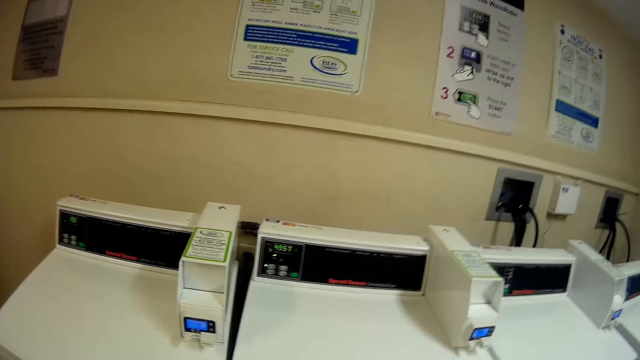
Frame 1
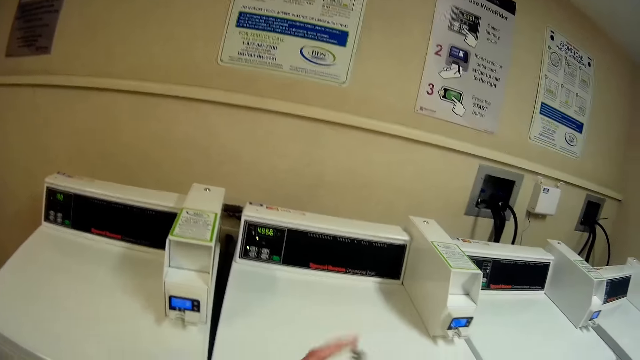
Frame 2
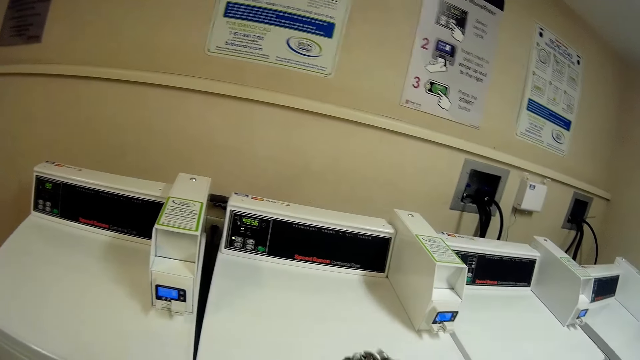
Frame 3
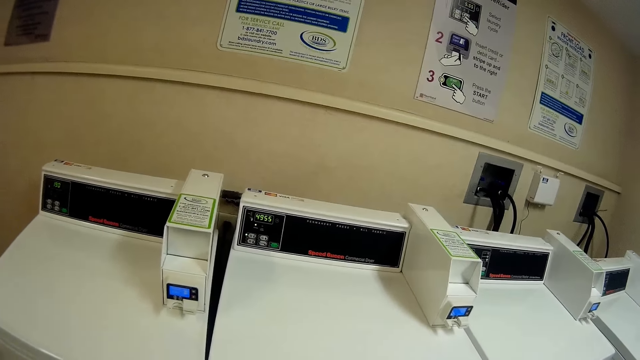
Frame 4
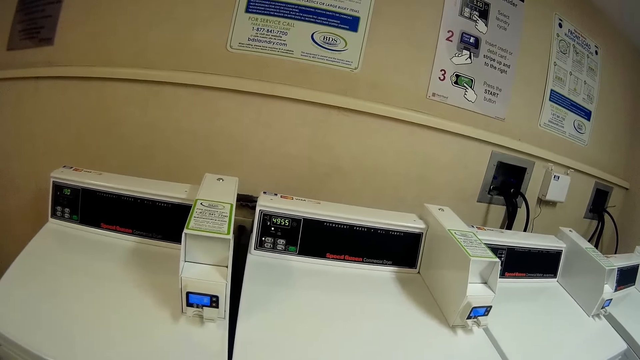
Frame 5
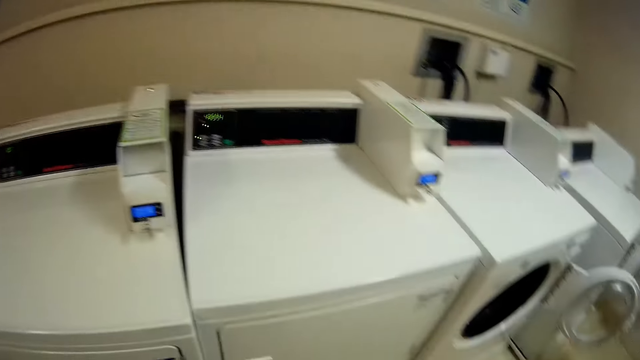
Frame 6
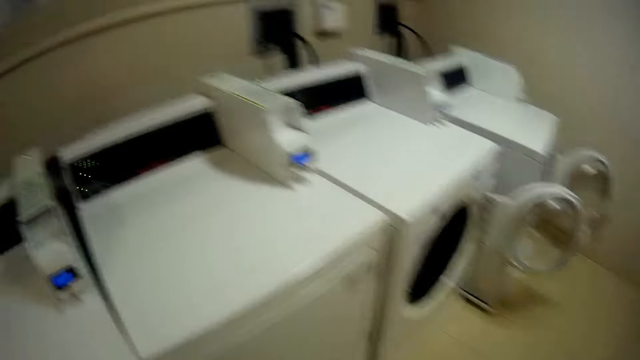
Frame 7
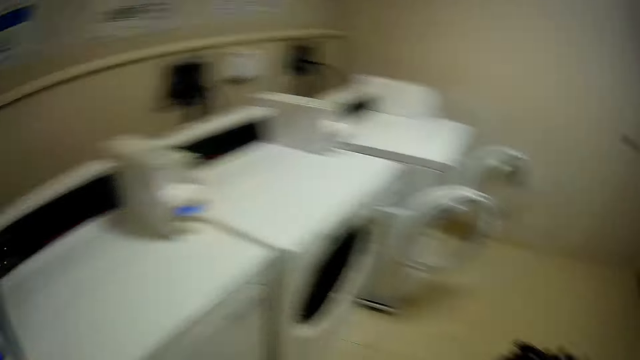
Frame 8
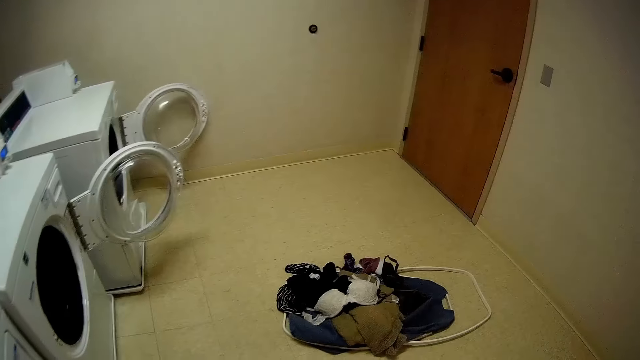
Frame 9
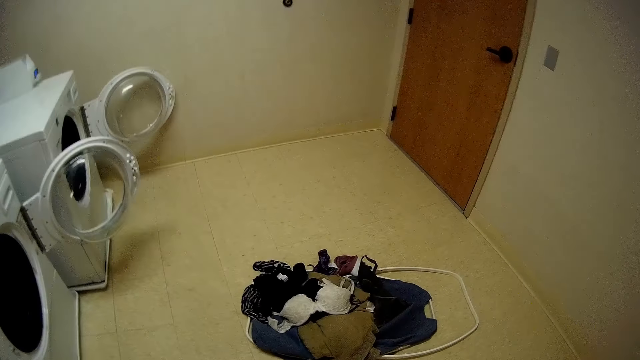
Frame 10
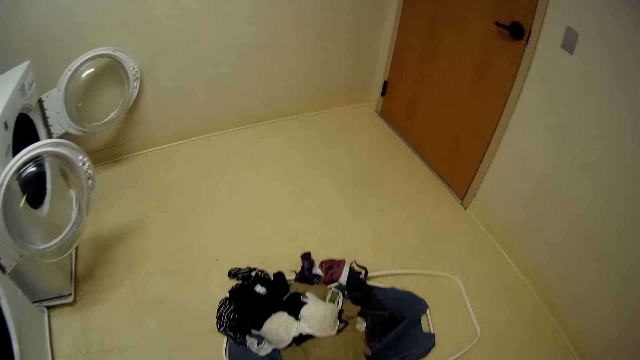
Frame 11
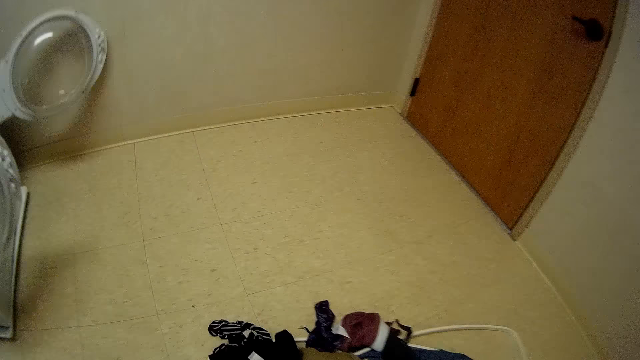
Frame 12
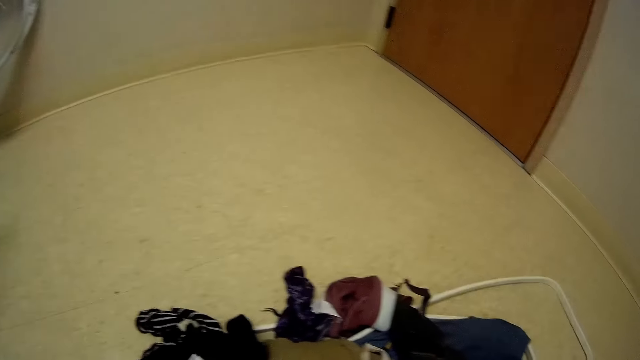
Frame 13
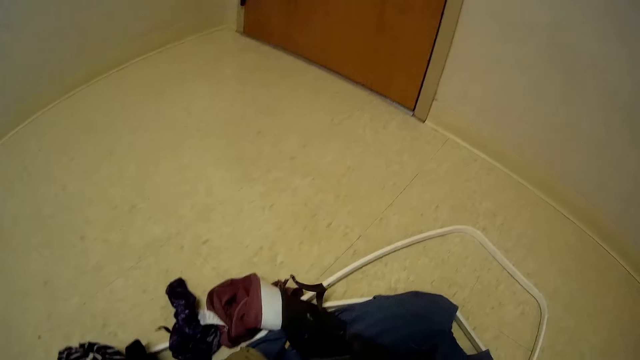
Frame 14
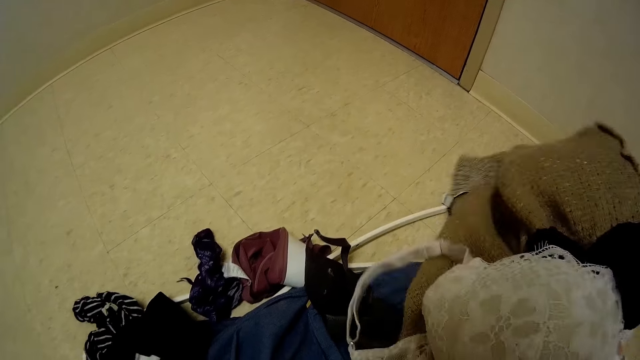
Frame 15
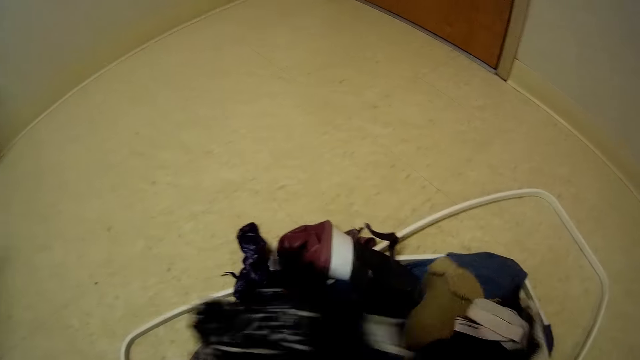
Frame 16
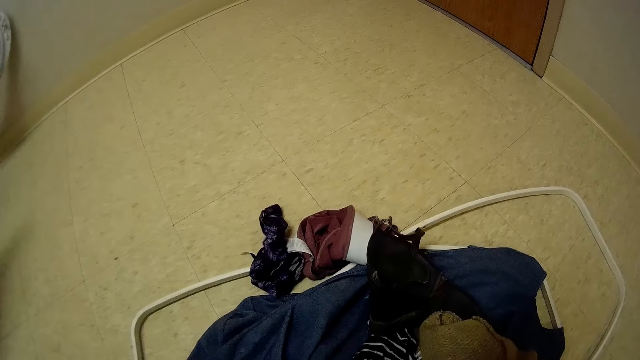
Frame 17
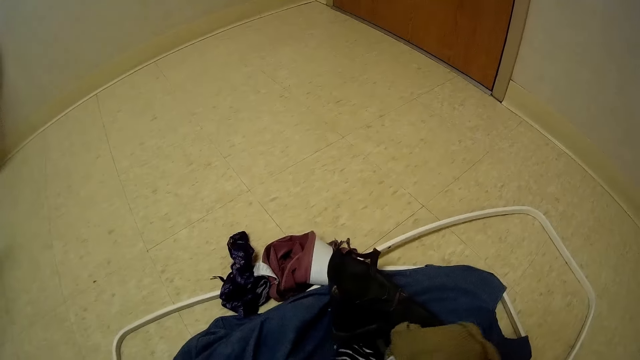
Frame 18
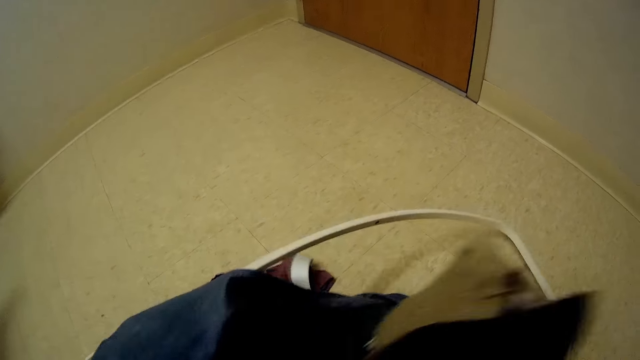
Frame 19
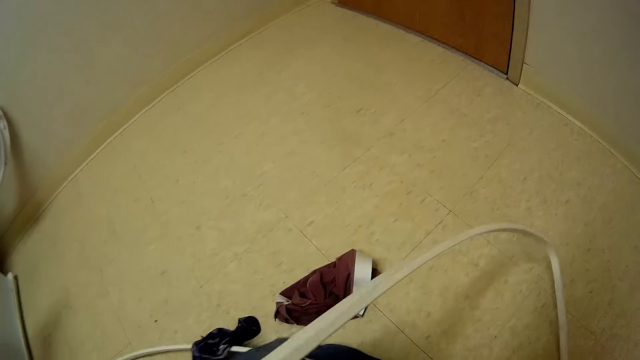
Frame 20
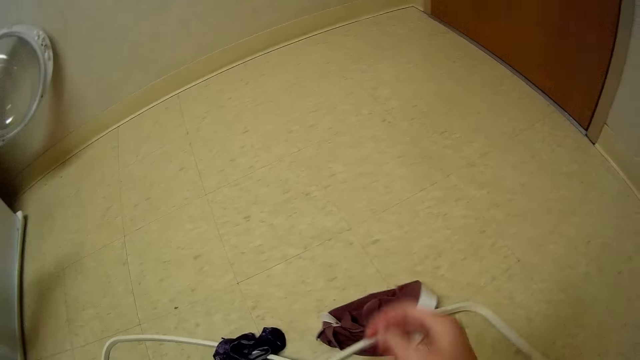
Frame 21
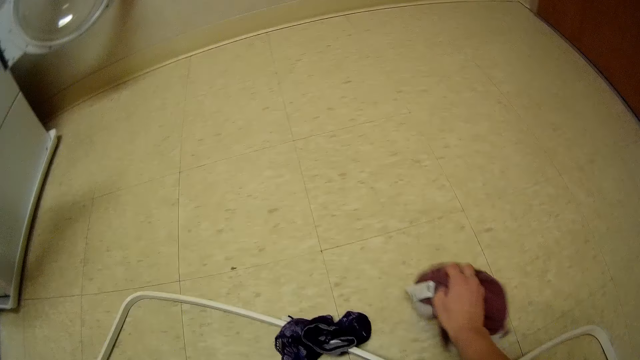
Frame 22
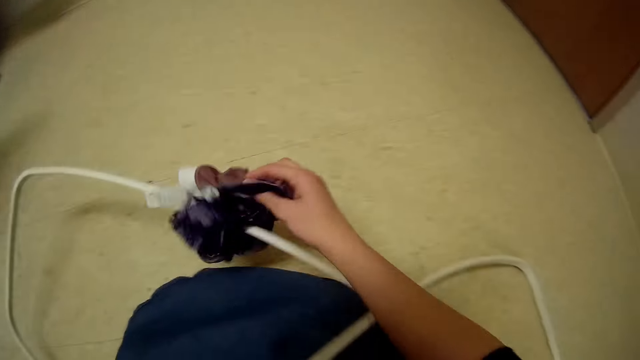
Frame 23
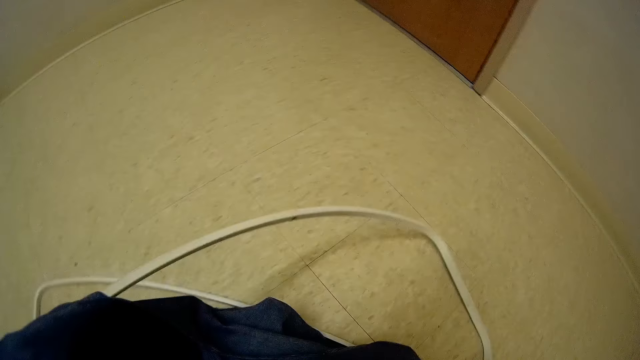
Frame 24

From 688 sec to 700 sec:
The camera wearer looks around. They walk towards the clothes on the floor. They put clothes onto a basket. They pick up the clothes on the floor.

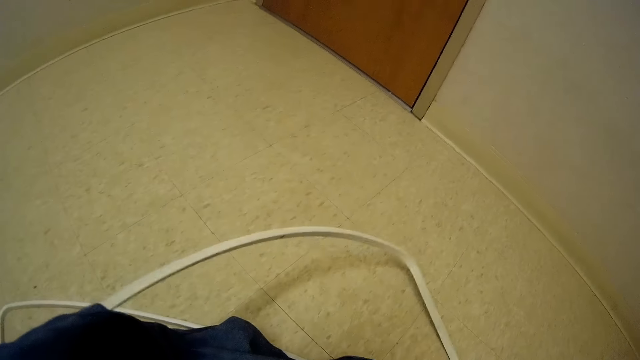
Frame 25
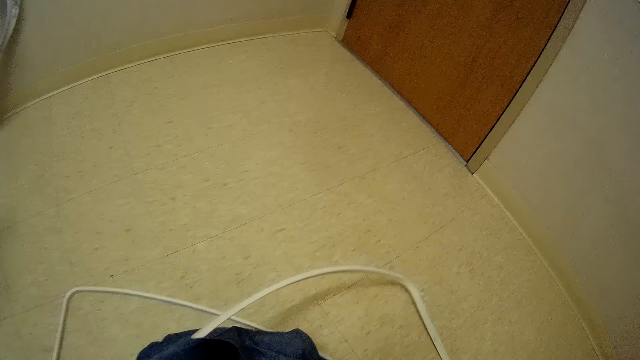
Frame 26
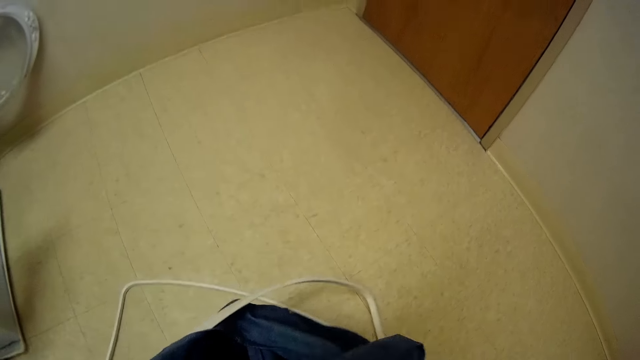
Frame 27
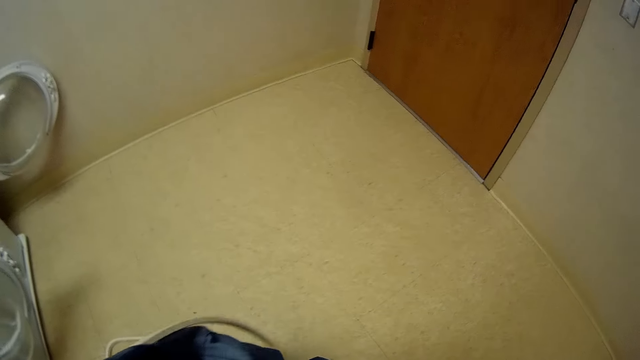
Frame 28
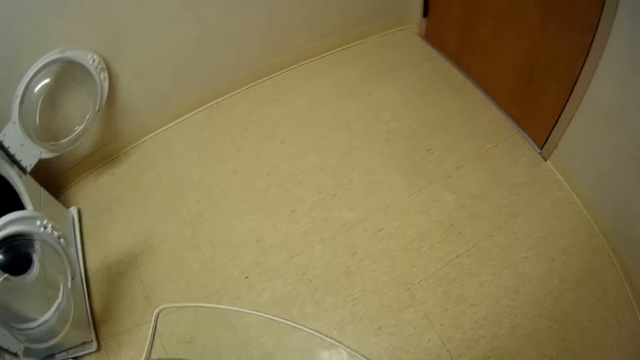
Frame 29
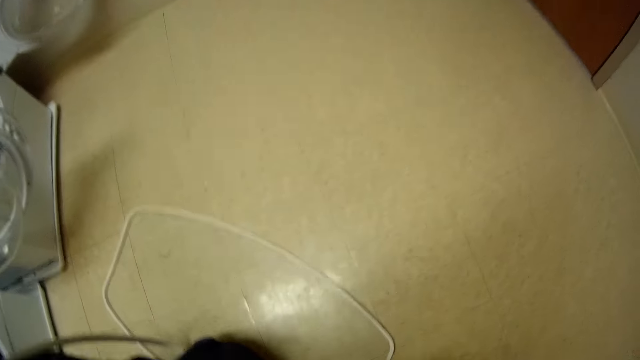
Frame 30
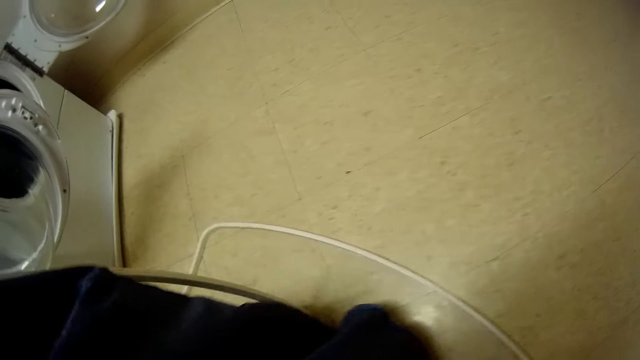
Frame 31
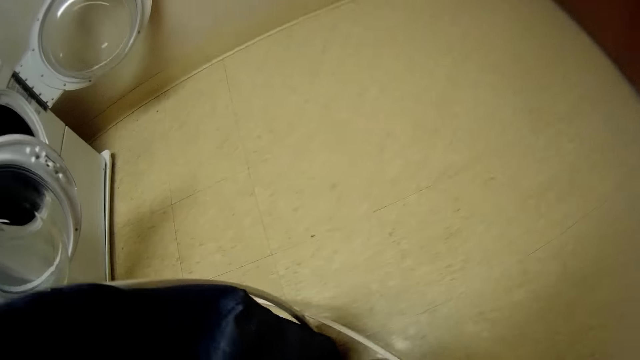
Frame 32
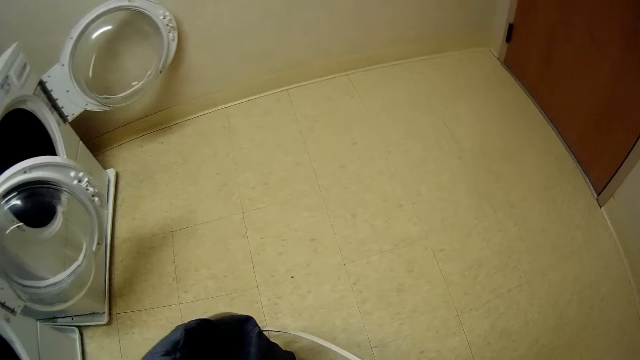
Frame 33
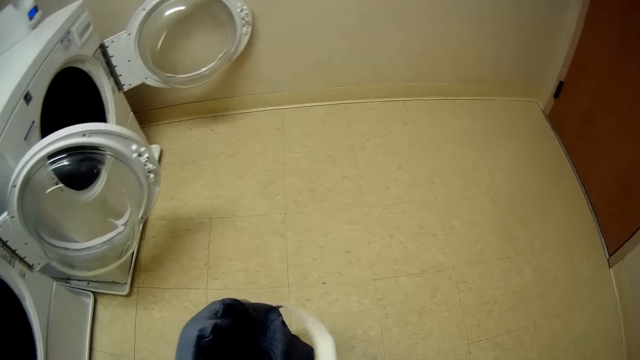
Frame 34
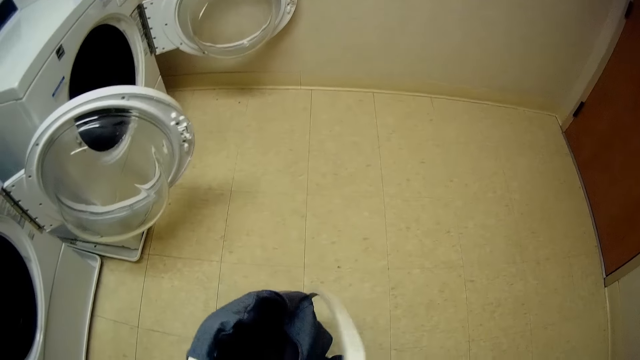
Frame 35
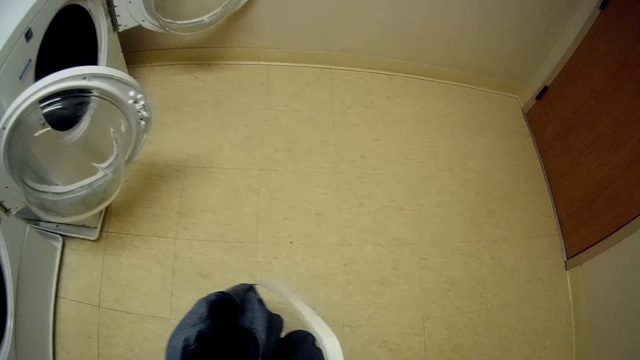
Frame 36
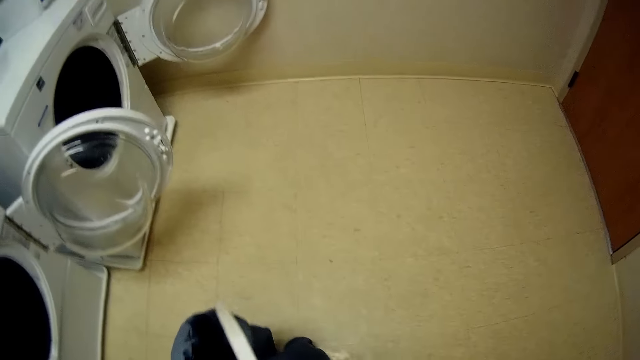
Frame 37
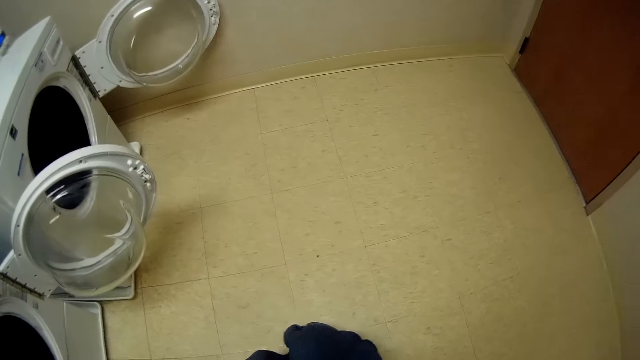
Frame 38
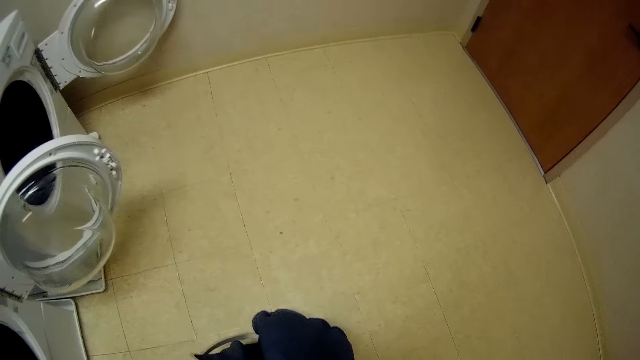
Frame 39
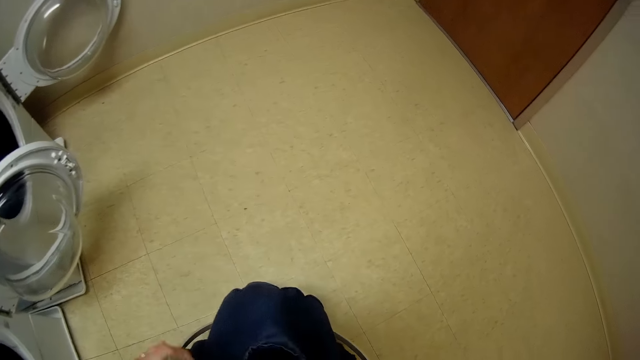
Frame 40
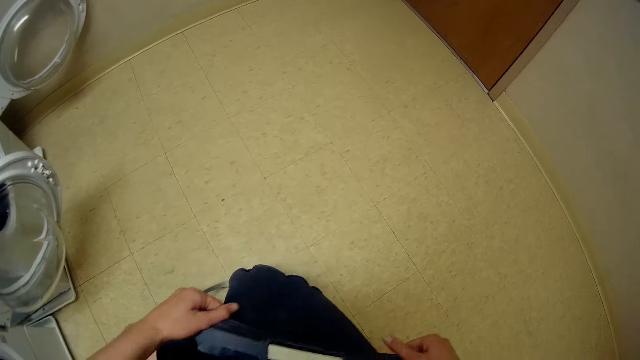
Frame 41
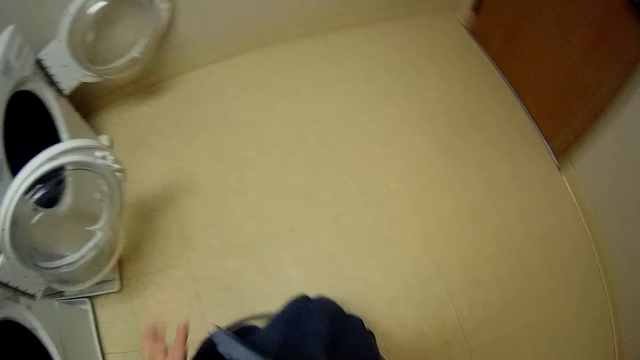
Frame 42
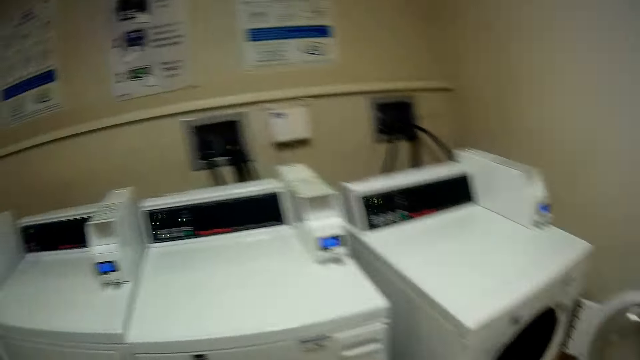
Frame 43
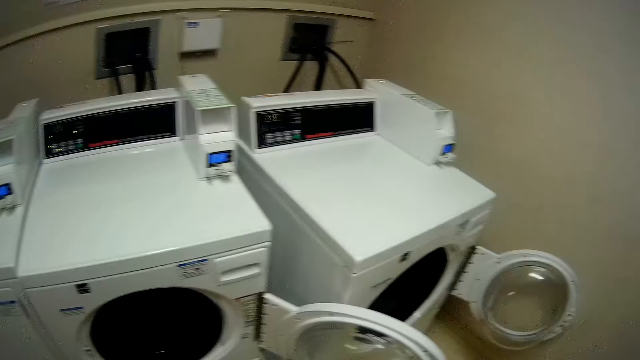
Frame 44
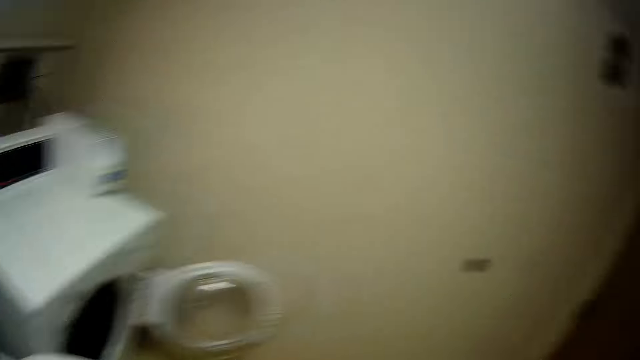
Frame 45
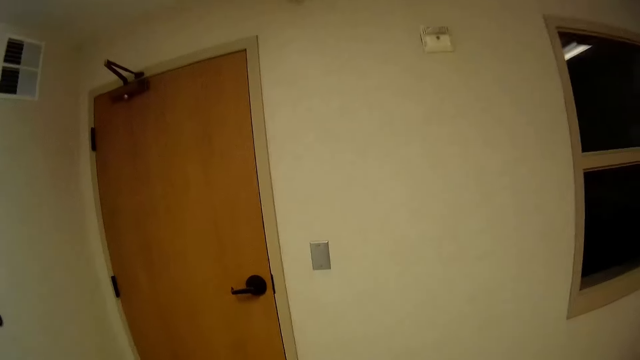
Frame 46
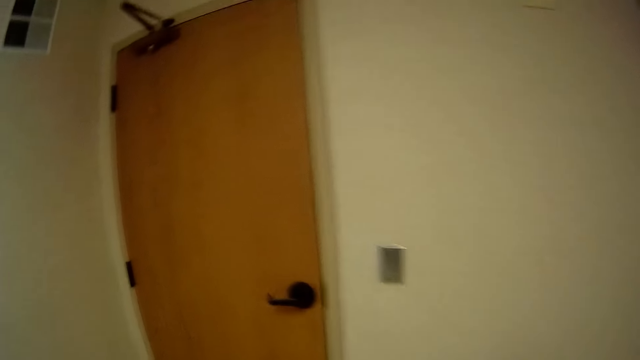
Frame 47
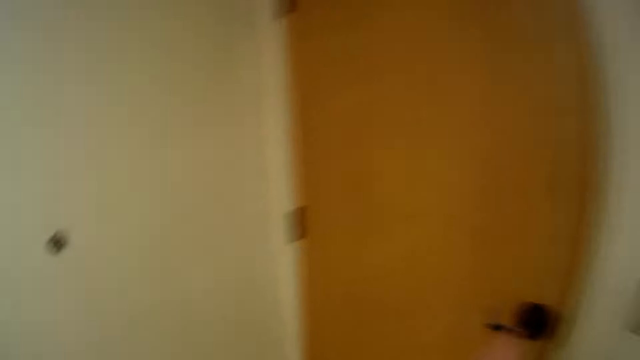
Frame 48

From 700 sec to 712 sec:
The camera wearer stares at the washing machine. They walk towards the door.
